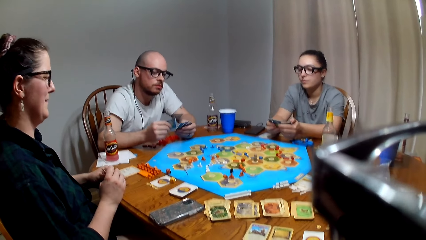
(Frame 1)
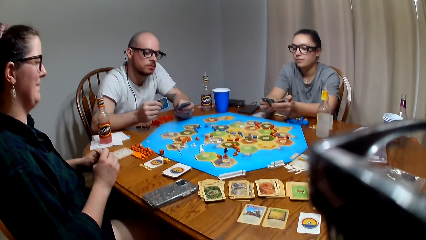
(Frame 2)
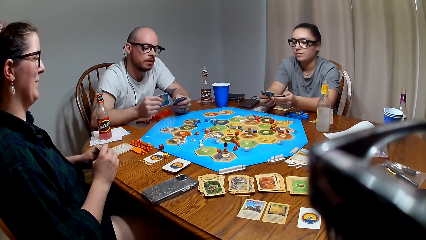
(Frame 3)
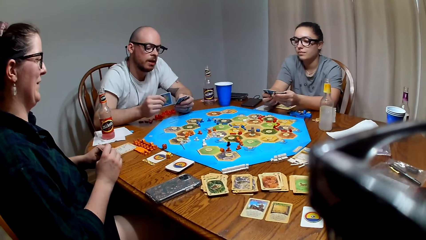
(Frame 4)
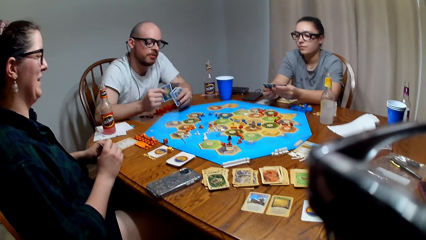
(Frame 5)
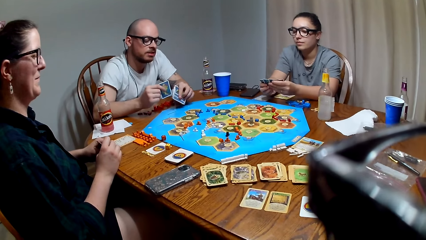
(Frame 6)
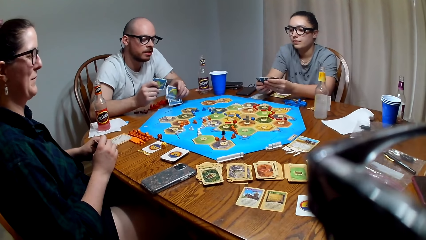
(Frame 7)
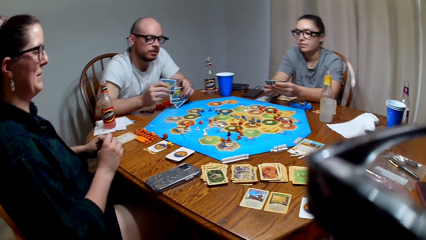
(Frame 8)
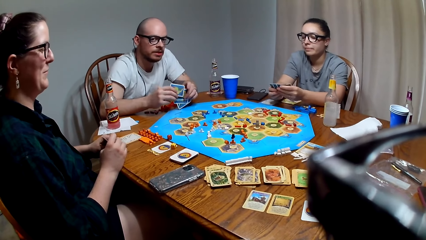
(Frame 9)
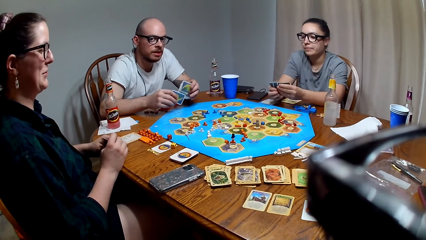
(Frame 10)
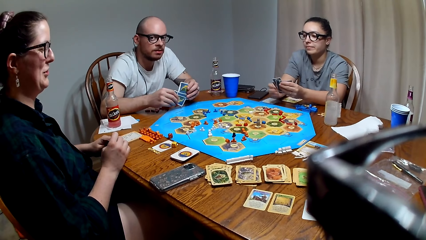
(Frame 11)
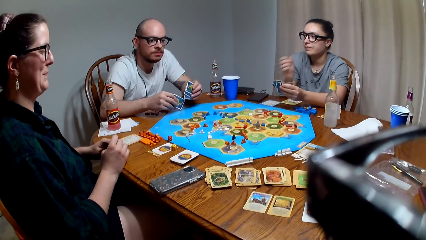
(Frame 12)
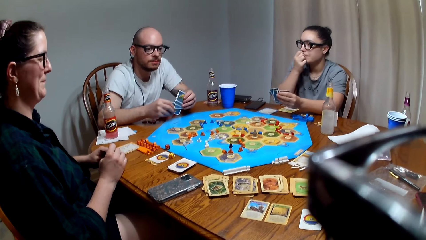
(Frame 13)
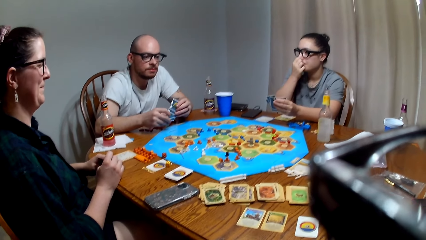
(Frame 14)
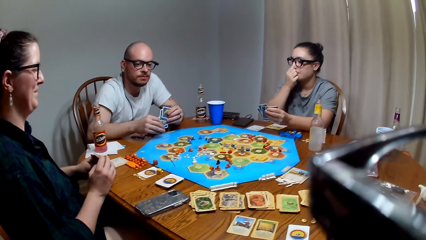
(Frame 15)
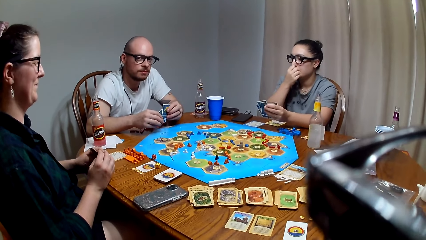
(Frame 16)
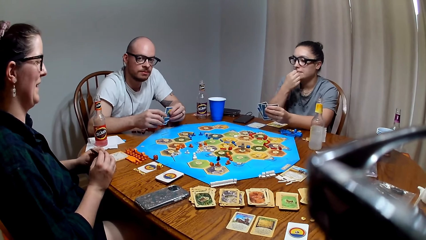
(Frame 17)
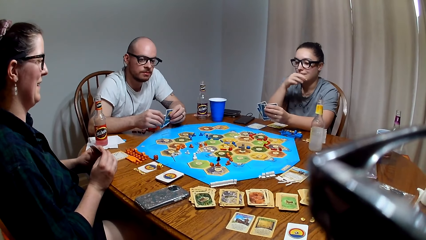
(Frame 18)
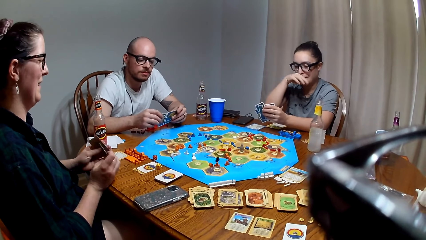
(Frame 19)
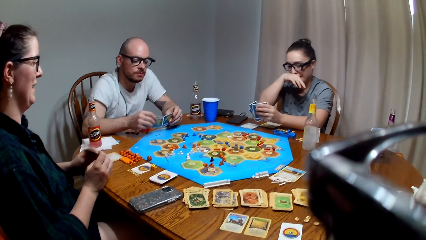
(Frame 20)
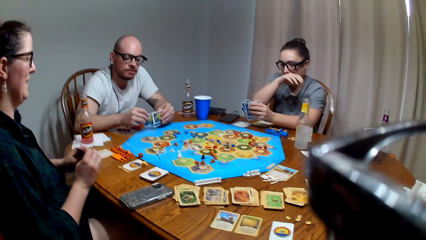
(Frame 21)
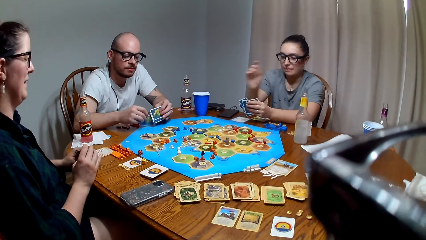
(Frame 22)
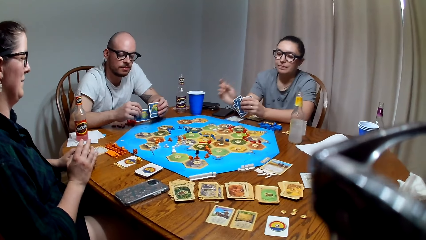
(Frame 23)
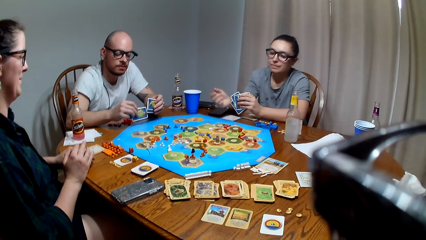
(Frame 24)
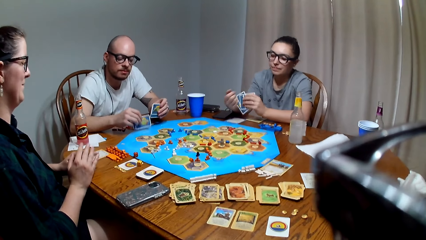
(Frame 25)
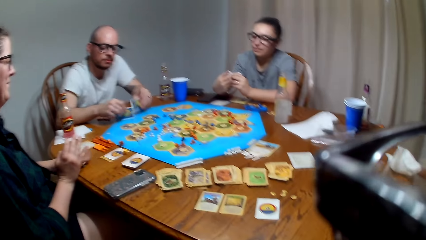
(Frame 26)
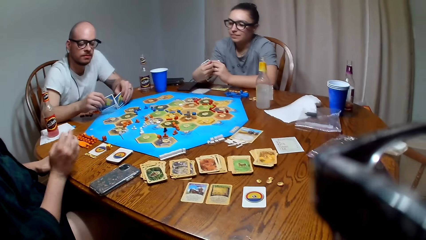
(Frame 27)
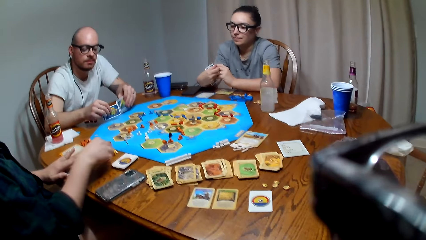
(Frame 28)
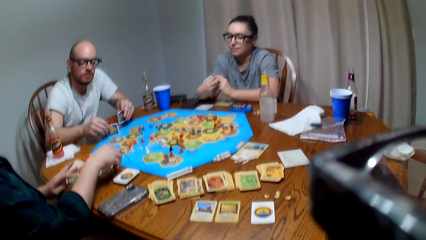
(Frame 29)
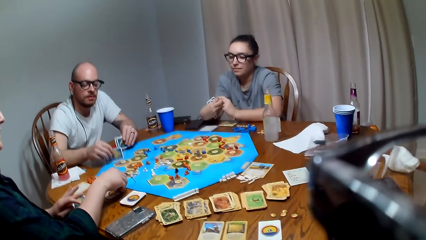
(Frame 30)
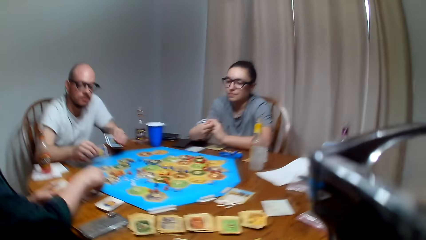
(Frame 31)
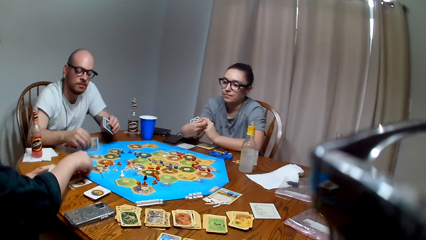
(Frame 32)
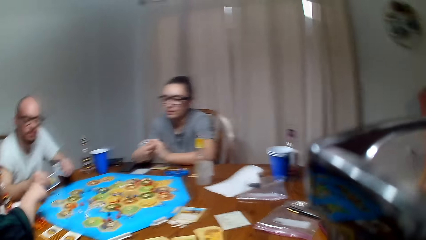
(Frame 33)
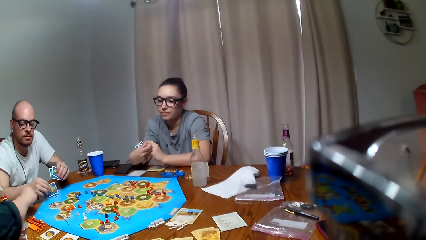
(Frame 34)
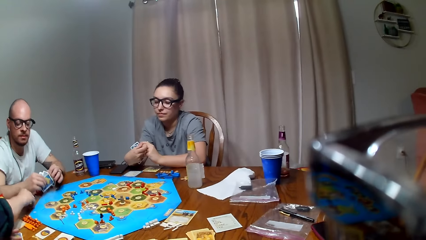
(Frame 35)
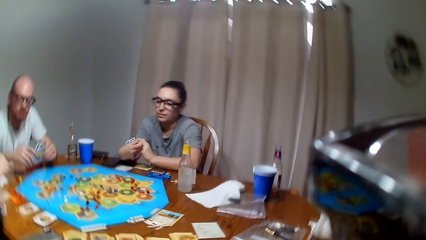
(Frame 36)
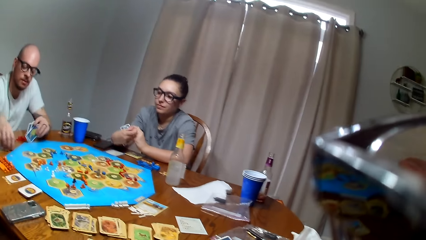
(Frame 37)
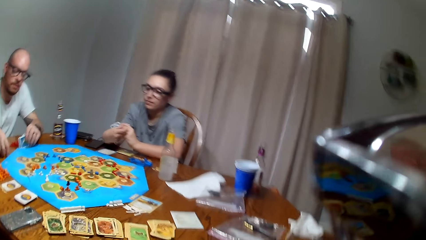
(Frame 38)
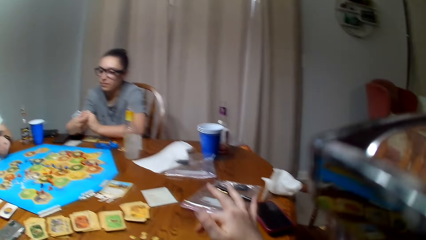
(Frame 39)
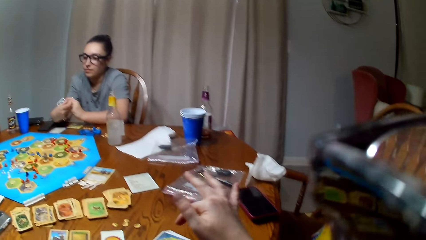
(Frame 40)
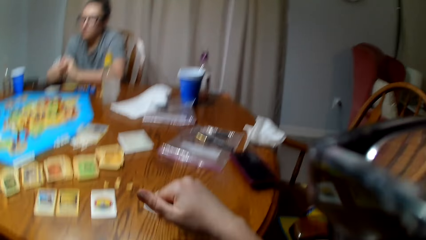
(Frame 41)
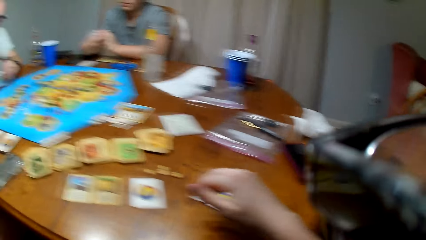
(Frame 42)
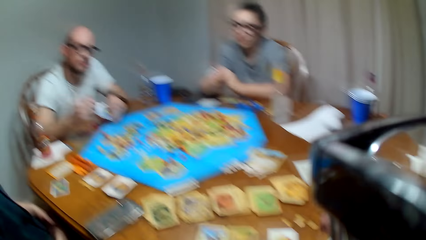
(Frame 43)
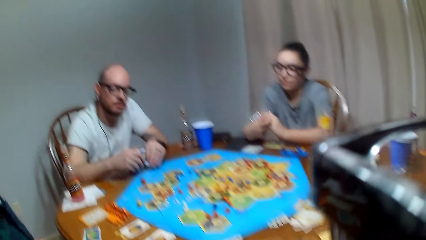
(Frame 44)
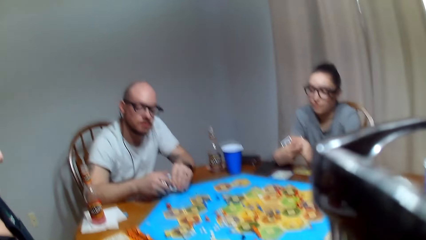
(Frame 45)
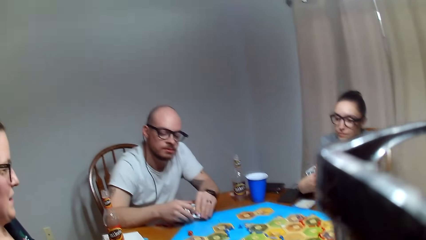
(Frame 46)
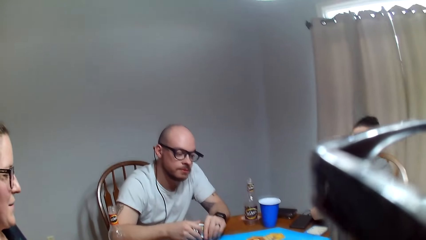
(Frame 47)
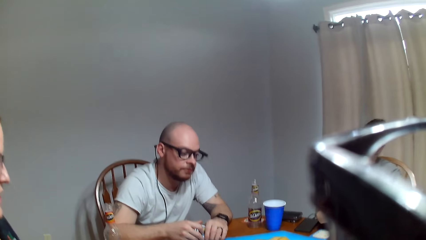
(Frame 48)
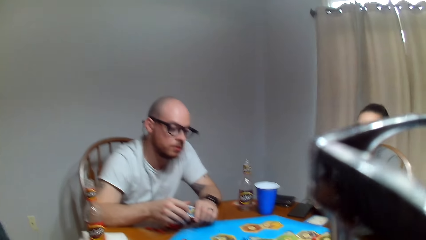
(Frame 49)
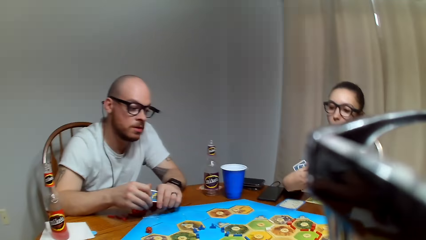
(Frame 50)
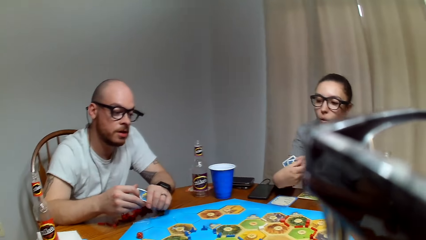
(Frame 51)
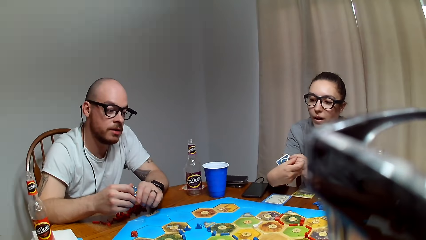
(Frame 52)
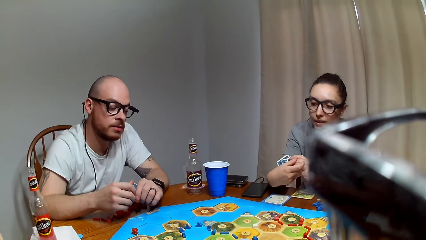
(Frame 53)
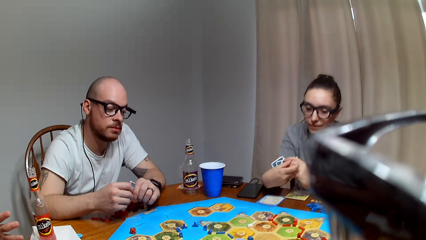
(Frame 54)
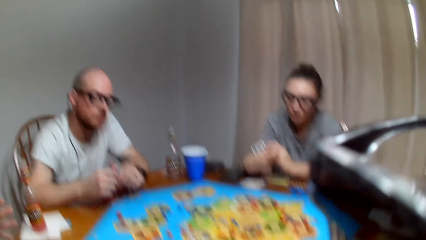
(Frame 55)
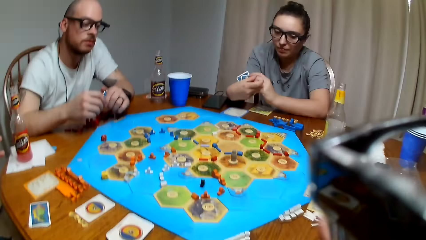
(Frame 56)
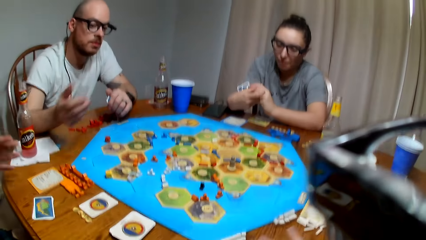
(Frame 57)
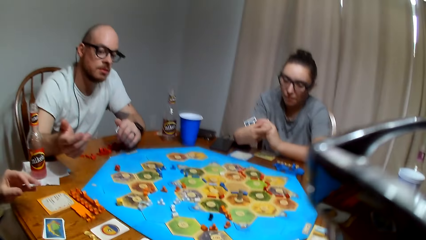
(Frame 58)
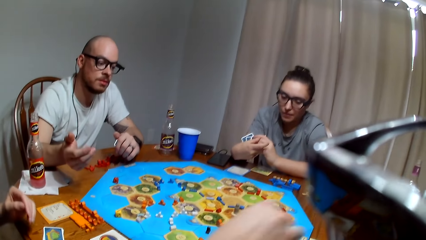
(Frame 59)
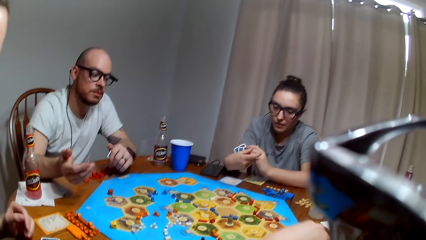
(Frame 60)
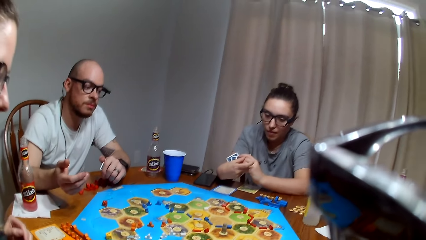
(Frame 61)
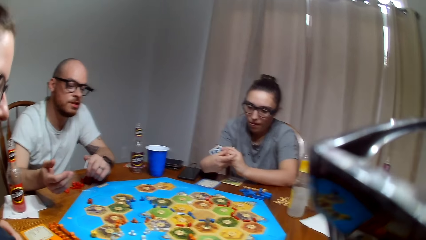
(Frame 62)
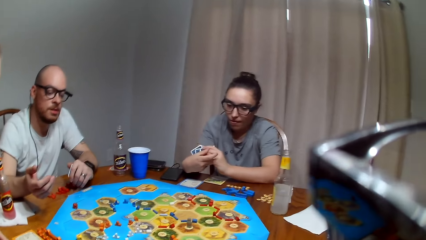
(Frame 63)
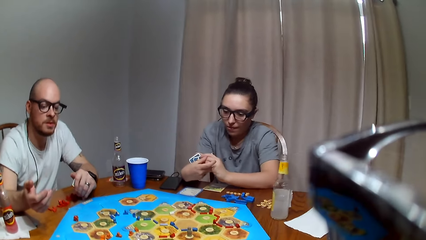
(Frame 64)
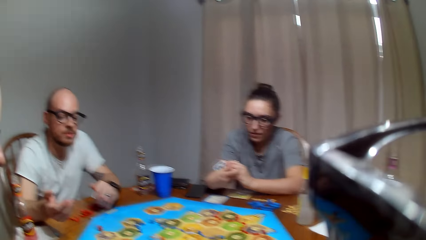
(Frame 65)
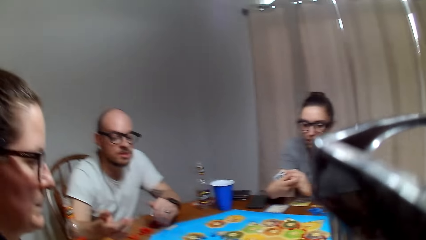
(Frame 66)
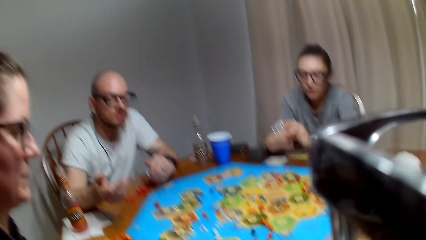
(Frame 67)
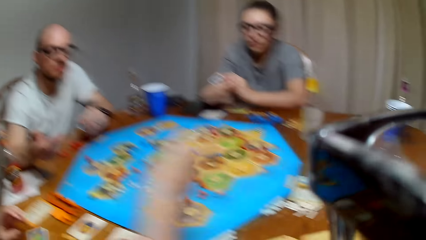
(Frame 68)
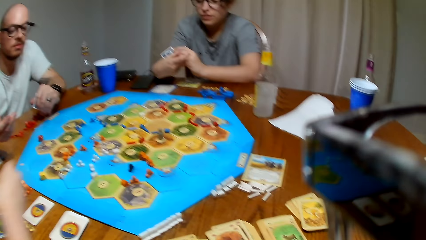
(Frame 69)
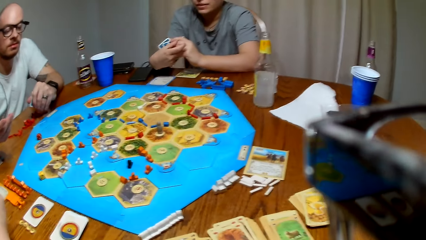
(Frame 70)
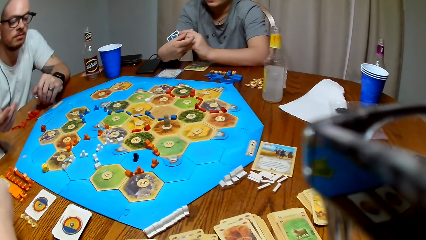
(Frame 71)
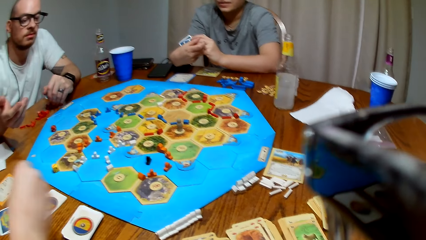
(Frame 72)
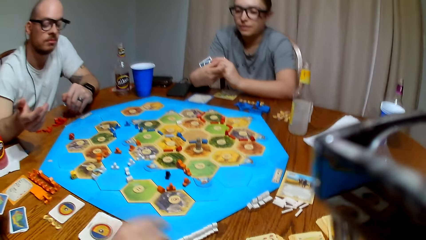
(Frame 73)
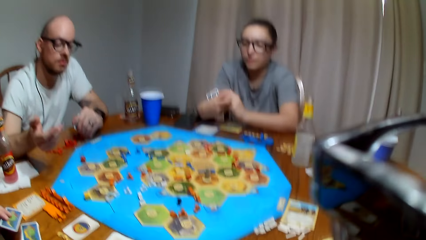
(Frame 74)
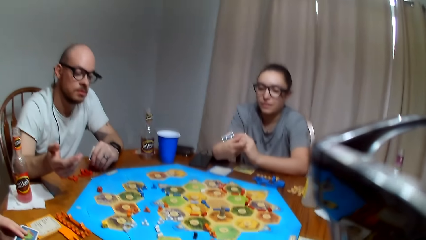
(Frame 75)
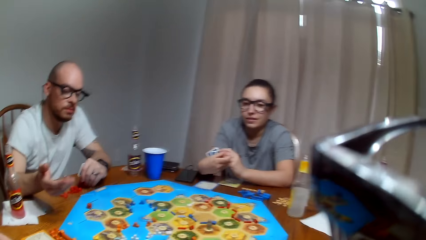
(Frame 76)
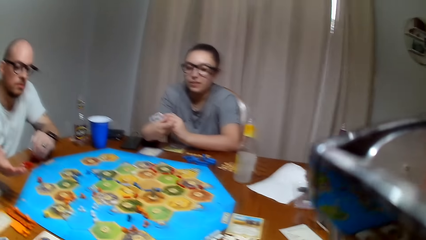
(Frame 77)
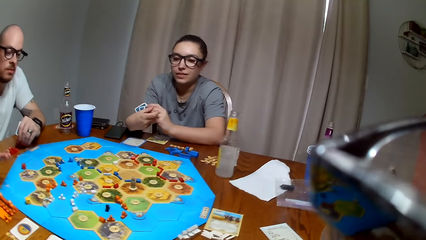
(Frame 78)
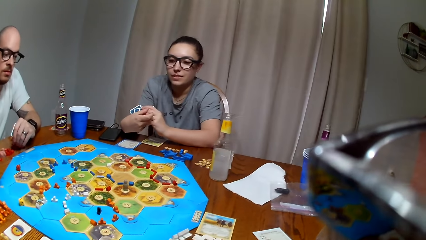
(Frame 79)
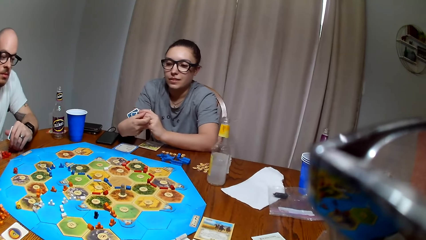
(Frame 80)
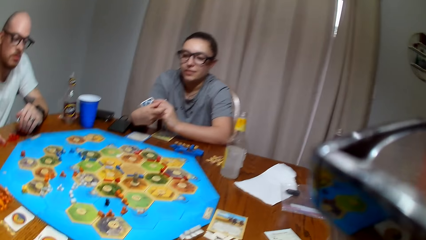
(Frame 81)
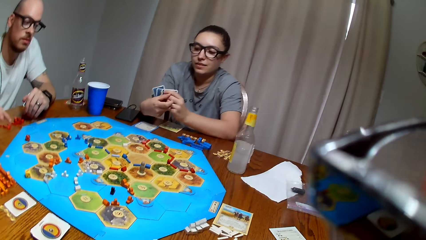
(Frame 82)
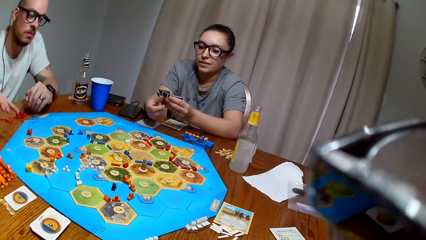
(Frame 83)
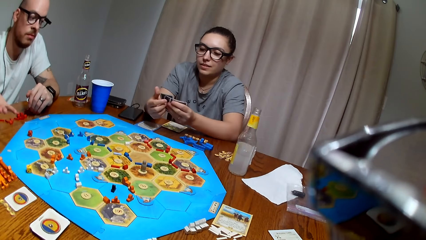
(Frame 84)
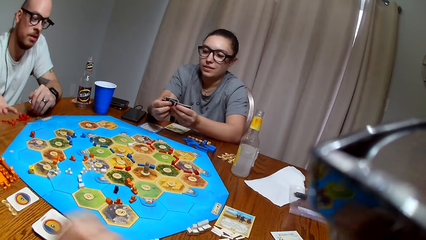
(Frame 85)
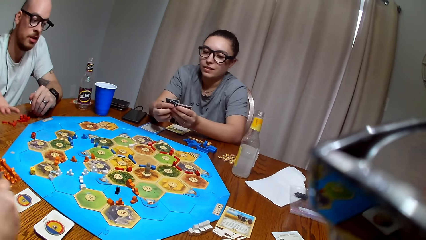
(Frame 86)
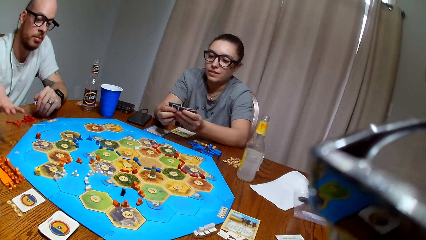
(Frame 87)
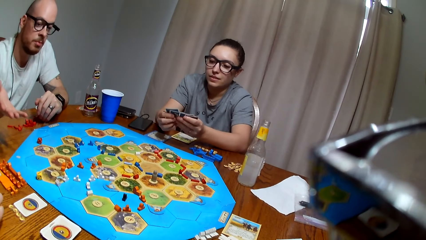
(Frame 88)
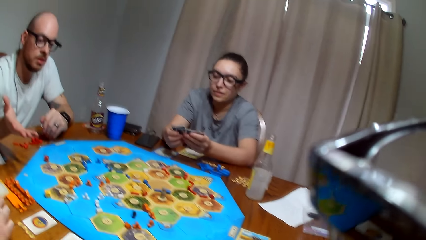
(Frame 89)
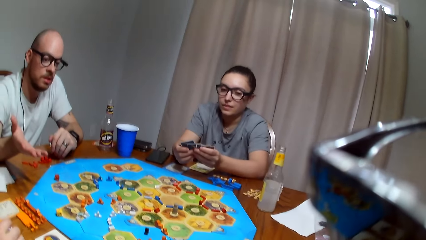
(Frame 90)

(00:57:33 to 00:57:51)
A lady wipes the nose. A man arranges the cards. Another lady picks dice from the table and drops the dice on the table. The man picks the dice from the table and drops the dice on the table.
